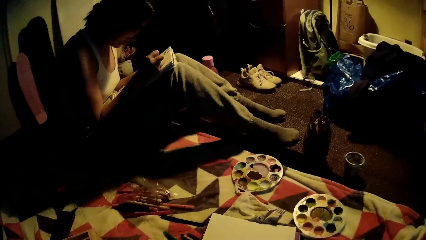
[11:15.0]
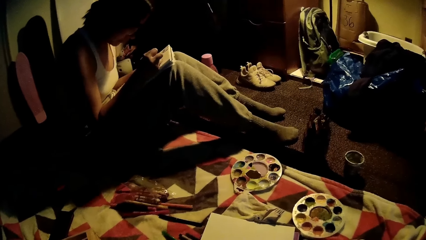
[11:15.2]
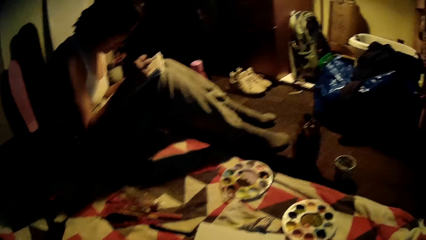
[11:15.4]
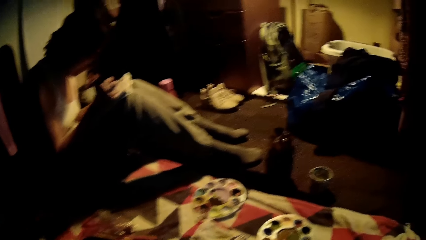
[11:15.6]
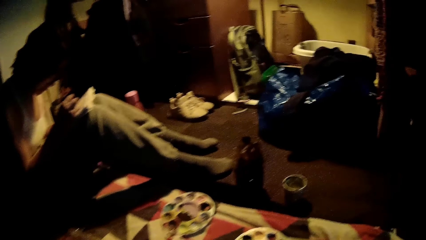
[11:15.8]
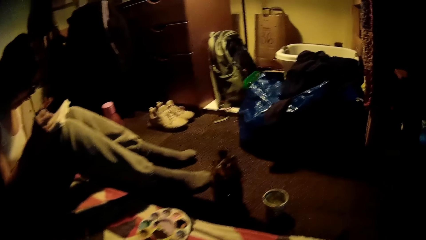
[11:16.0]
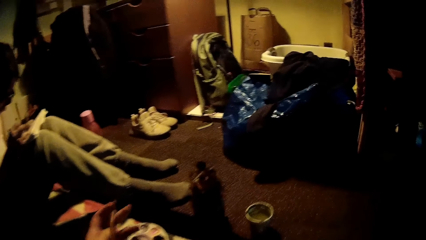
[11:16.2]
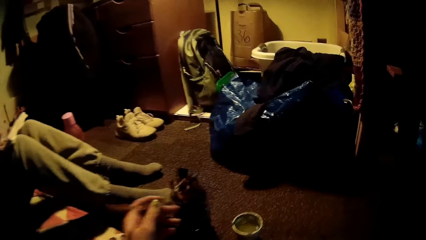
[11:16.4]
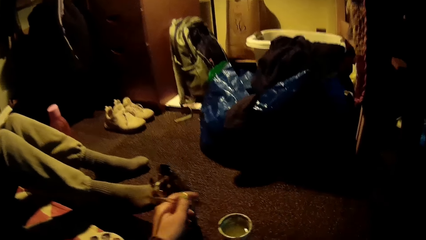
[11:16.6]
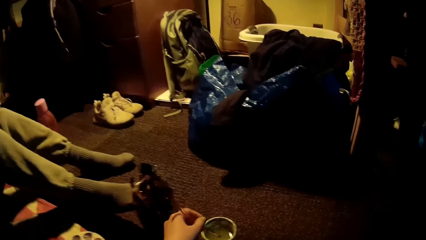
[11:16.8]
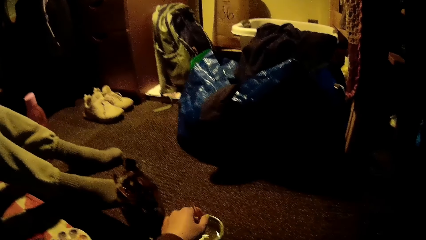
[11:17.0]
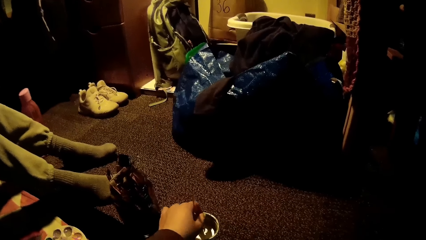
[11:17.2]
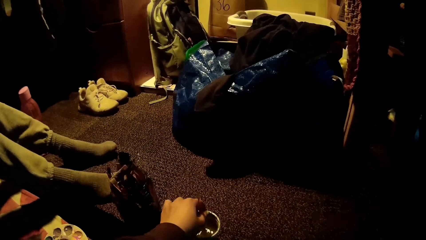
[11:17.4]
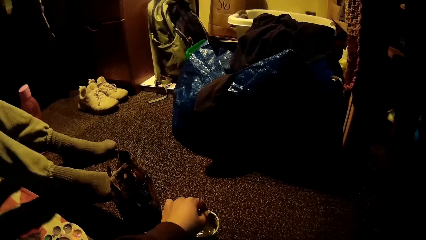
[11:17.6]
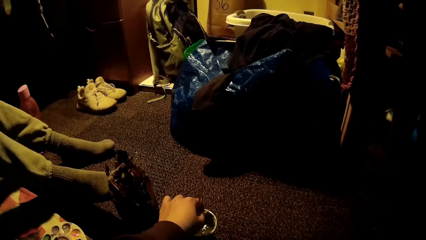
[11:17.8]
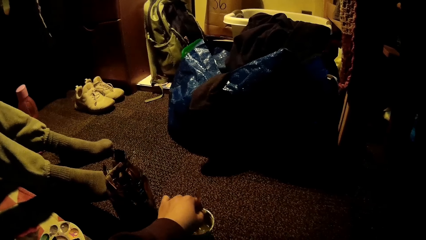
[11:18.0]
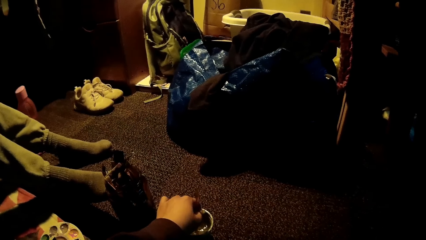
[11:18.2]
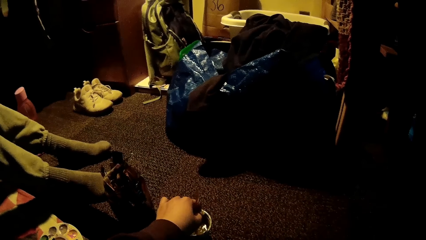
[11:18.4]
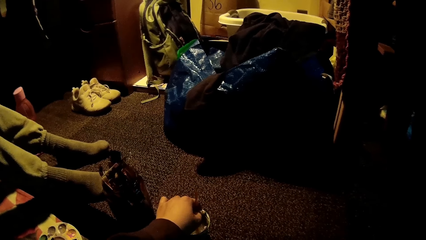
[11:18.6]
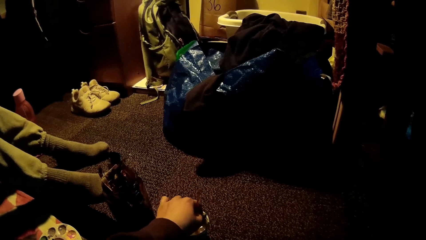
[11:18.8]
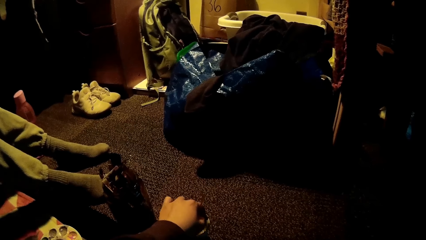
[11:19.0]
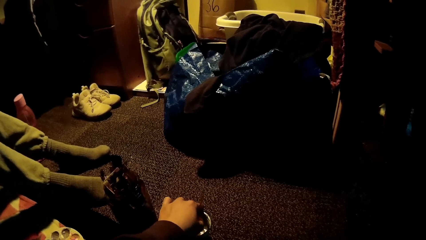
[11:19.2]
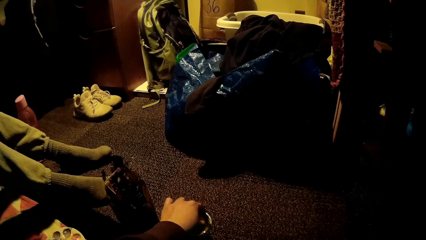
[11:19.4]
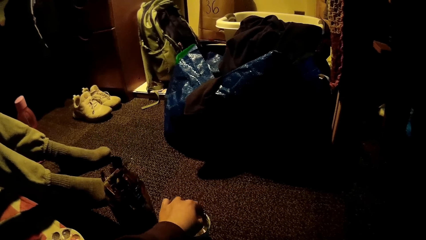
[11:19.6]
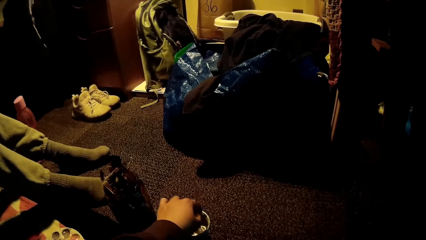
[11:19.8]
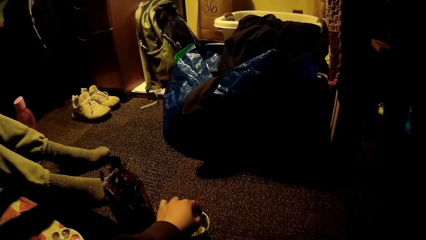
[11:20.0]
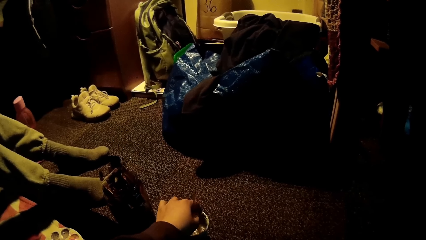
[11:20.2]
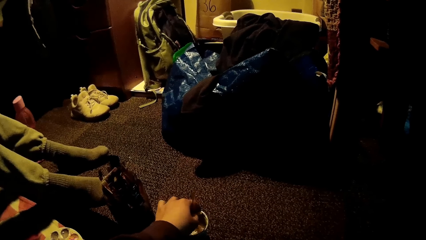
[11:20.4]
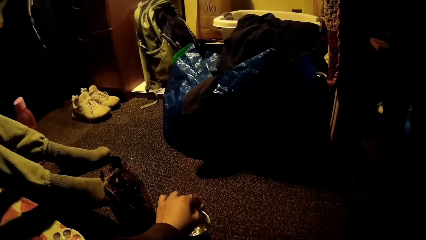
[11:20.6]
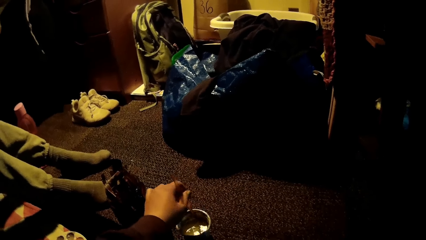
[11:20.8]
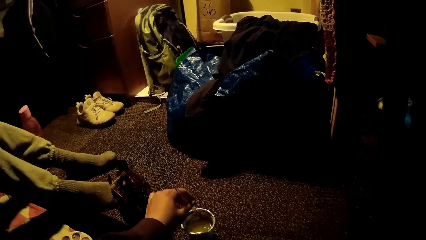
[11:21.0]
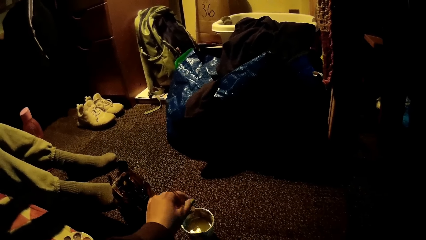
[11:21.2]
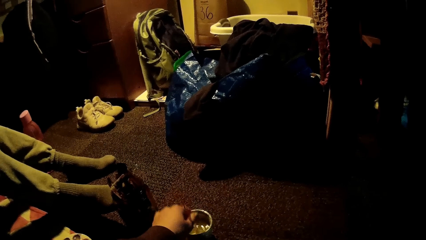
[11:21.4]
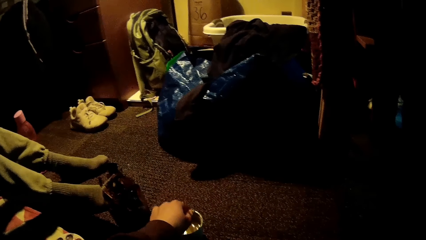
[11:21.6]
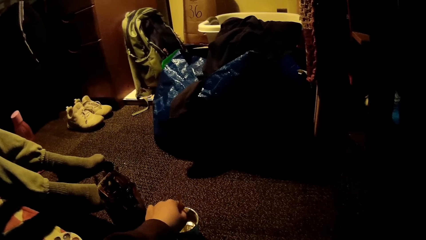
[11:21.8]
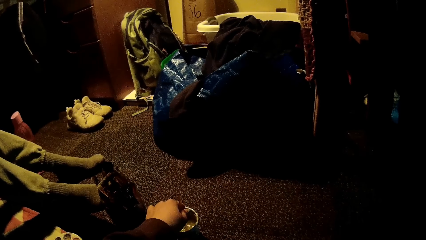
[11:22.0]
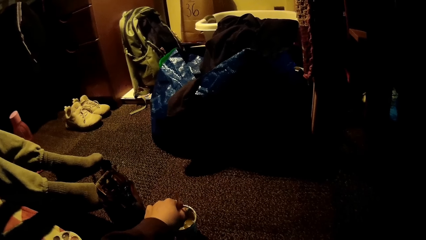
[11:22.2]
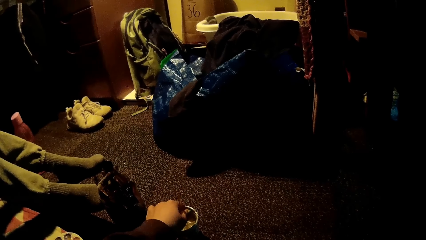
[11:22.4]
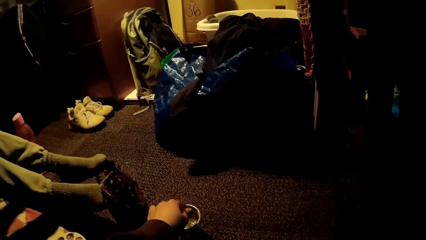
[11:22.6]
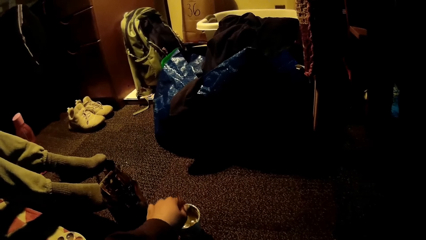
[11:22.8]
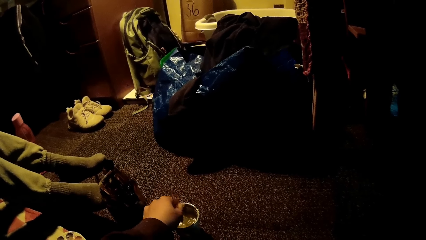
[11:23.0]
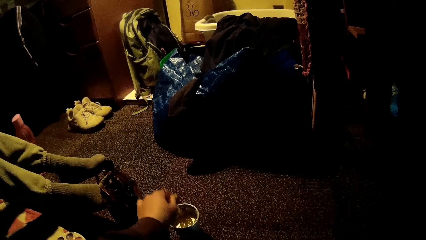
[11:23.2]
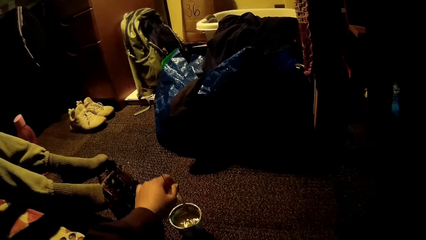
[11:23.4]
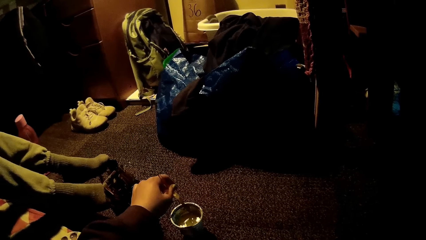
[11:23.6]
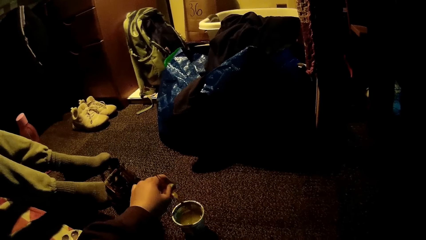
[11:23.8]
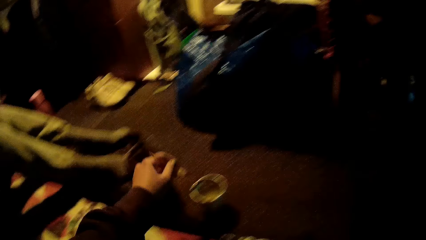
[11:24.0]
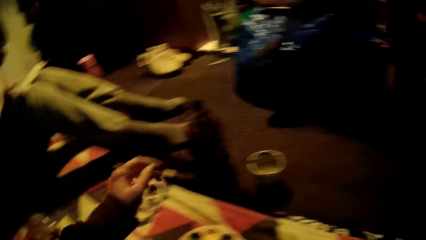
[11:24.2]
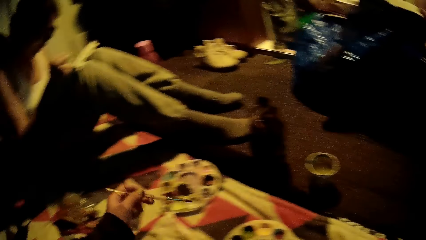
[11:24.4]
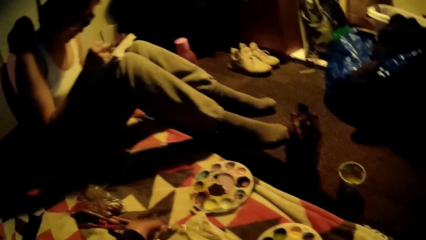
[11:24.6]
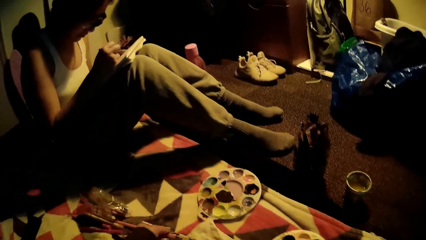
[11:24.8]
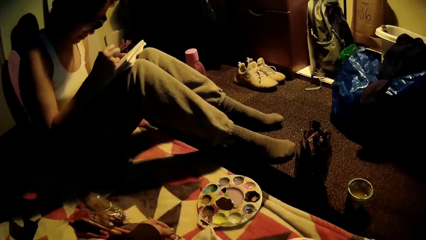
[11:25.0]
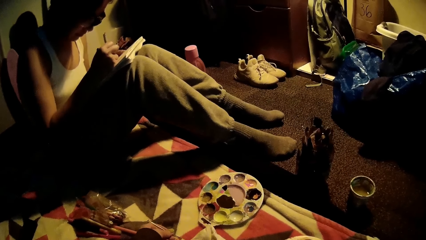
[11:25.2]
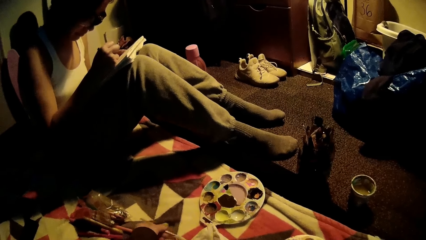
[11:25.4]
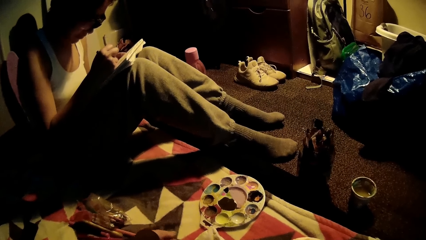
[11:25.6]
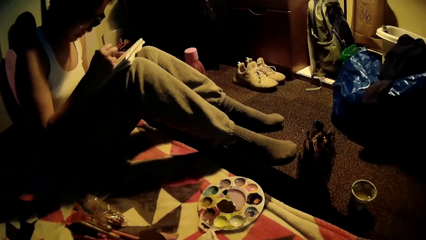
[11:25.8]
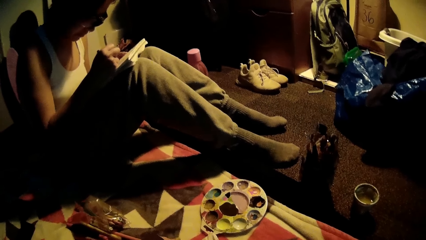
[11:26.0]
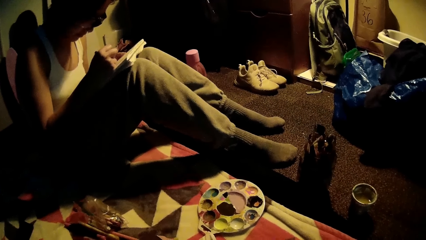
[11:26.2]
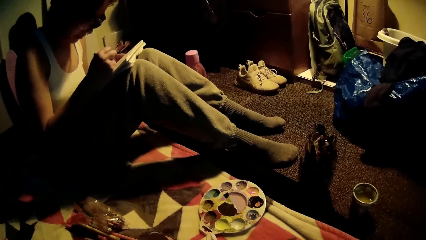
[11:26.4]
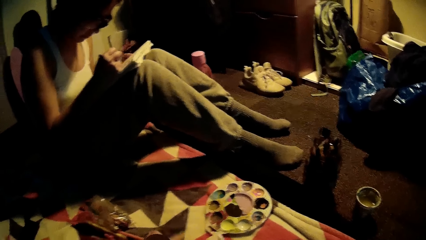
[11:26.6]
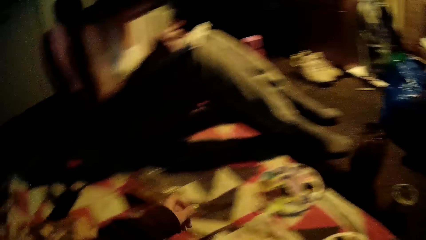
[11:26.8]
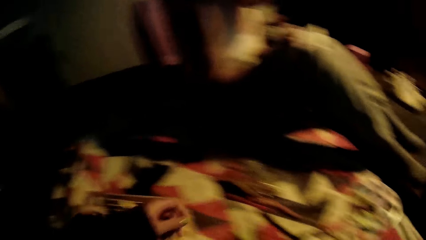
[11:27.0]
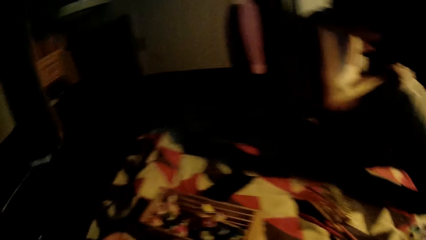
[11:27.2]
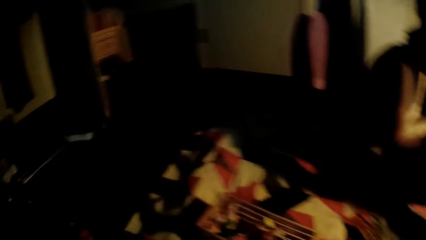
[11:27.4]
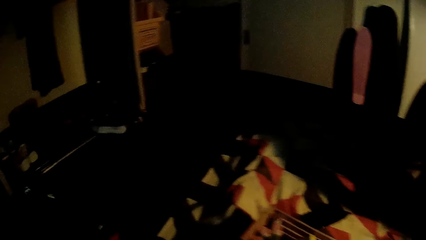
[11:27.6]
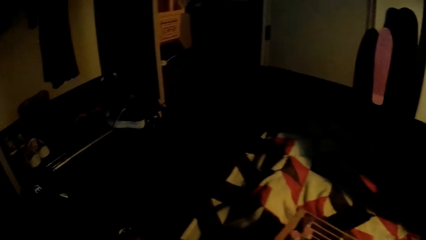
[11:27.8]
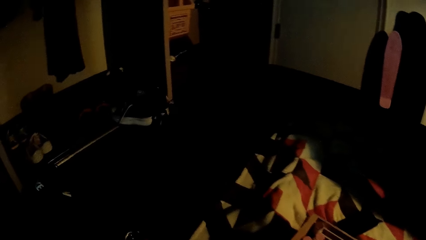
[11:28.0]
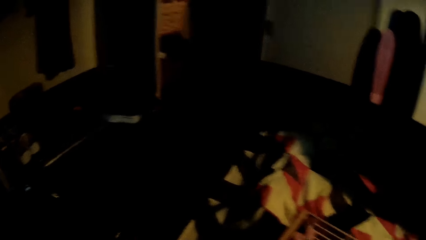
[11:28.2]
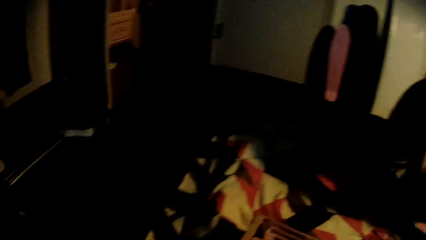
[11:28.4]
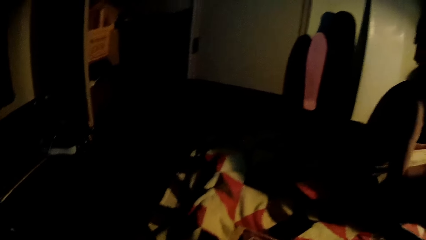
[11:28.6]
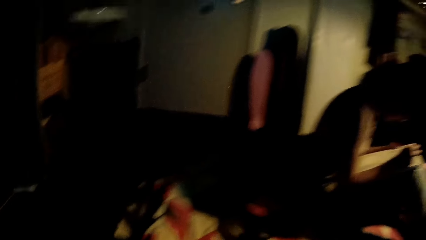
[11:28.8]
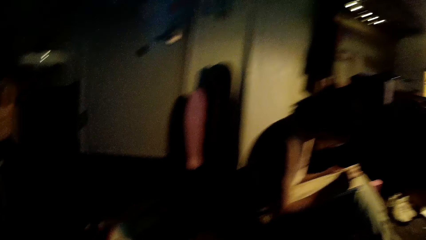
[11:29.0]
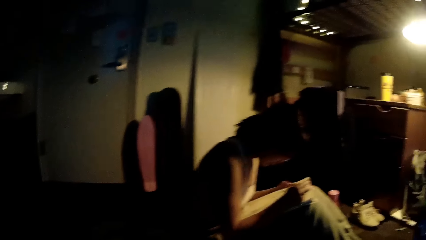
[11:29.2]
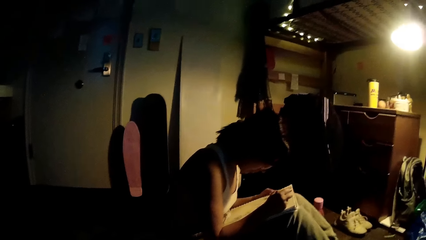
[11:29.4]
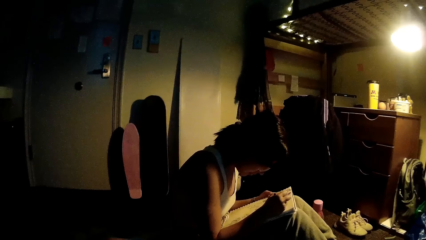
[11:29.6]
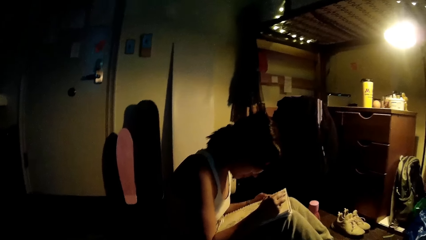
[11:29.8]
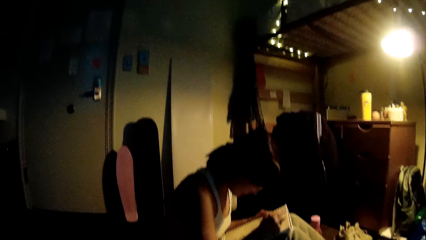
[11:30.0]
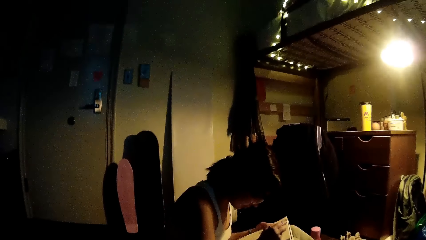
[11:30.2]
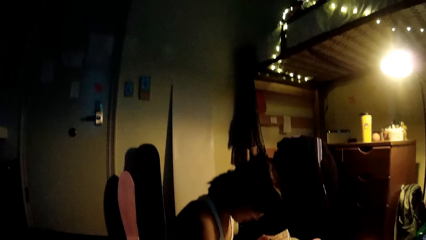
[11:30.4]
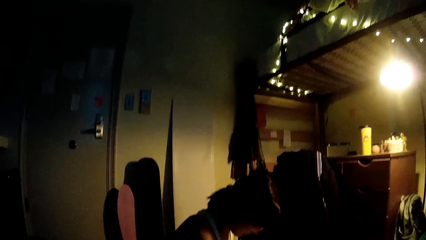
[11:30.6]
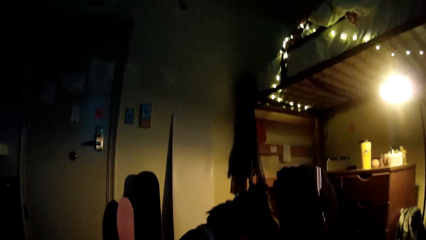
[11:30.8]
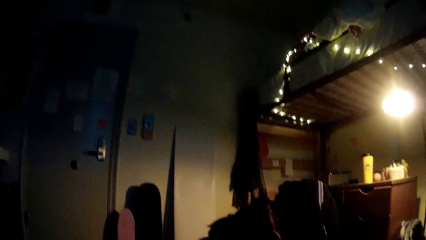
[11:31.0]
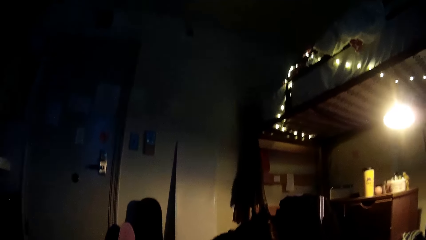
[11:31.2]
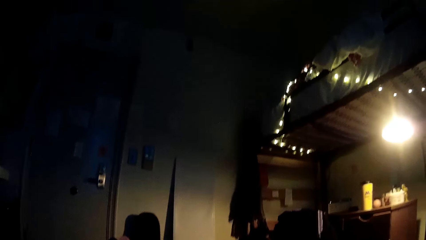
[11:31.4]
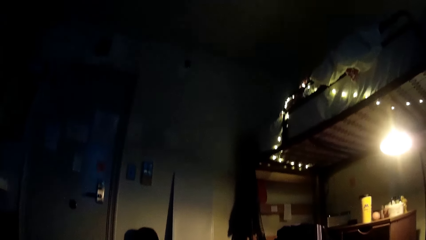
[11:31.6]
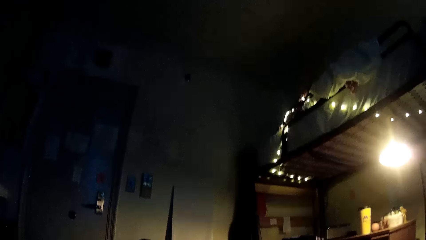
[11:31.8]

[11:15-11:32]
The camera wearer rinses the paintbrush in her left hand inside a container of fluid. She dips the brush in paint. She looks around.
